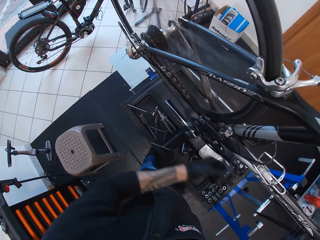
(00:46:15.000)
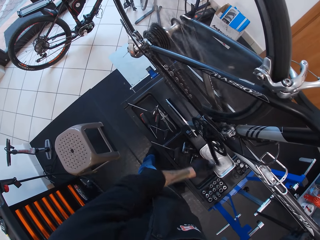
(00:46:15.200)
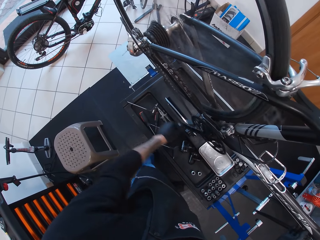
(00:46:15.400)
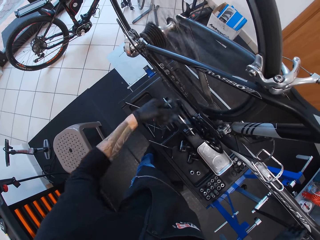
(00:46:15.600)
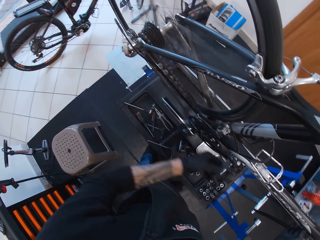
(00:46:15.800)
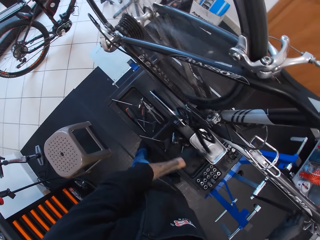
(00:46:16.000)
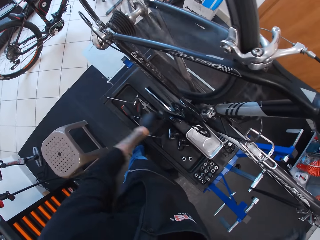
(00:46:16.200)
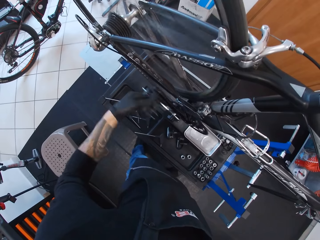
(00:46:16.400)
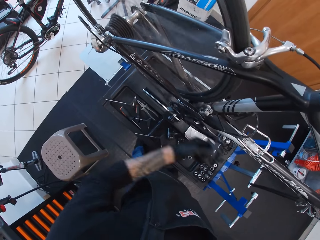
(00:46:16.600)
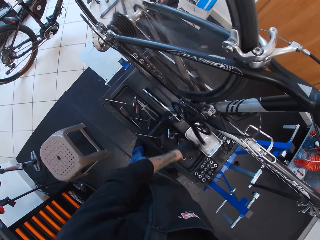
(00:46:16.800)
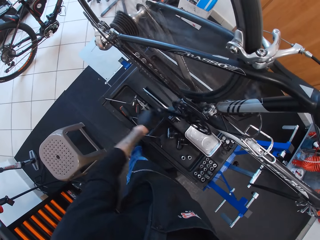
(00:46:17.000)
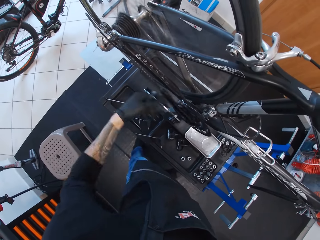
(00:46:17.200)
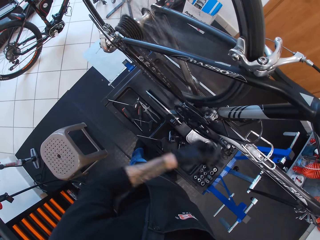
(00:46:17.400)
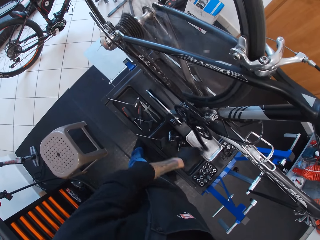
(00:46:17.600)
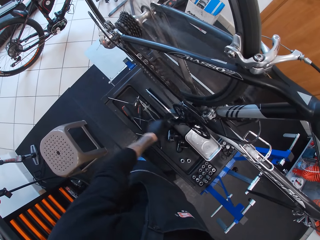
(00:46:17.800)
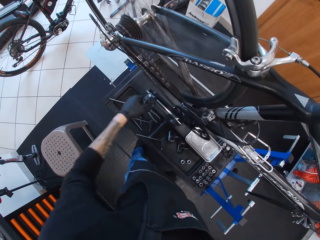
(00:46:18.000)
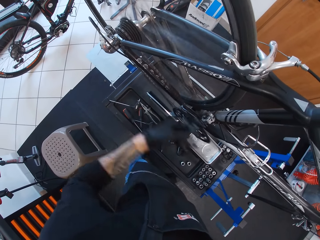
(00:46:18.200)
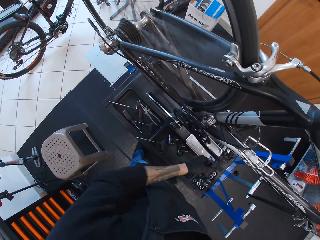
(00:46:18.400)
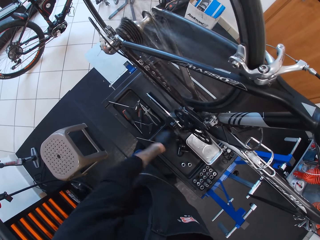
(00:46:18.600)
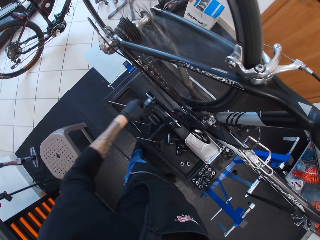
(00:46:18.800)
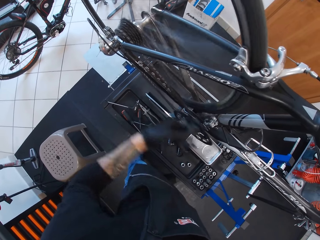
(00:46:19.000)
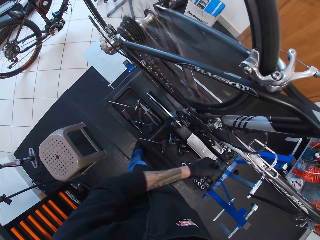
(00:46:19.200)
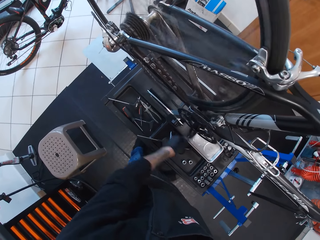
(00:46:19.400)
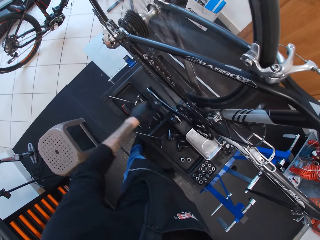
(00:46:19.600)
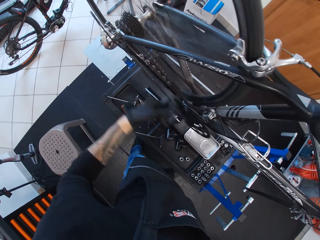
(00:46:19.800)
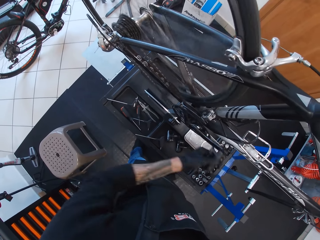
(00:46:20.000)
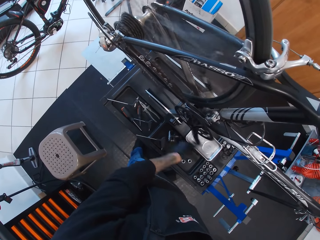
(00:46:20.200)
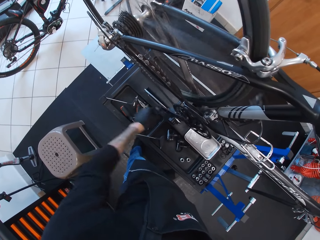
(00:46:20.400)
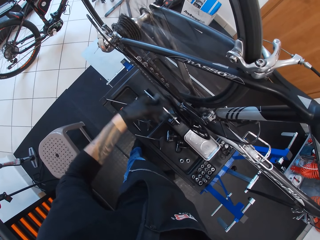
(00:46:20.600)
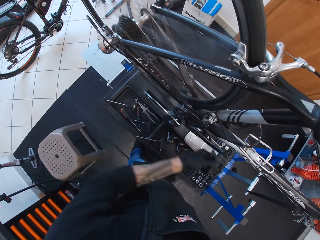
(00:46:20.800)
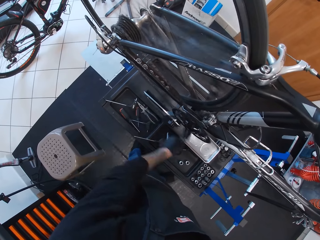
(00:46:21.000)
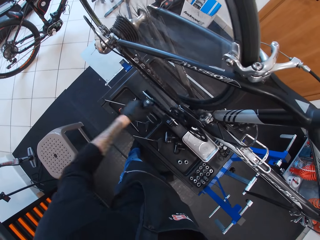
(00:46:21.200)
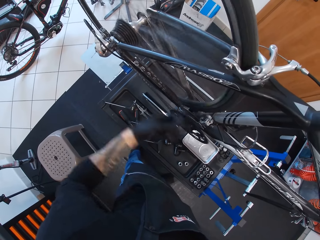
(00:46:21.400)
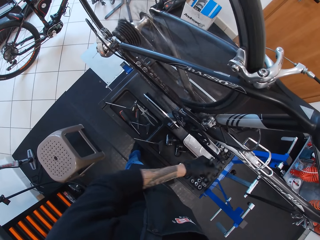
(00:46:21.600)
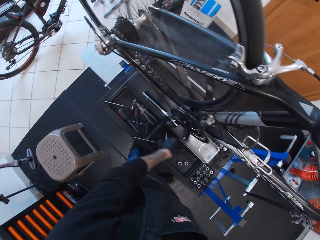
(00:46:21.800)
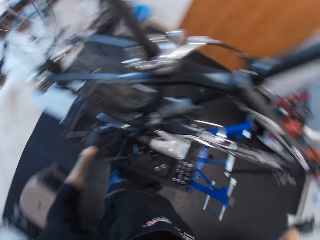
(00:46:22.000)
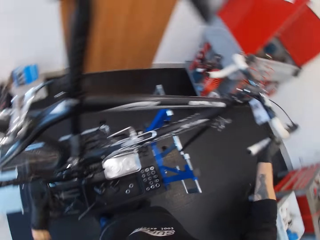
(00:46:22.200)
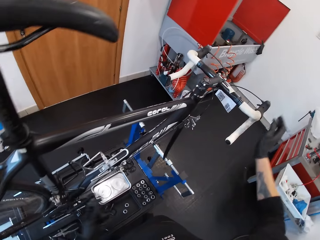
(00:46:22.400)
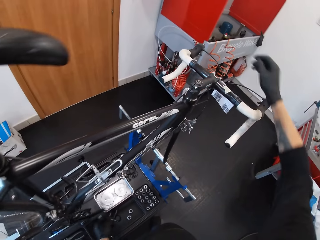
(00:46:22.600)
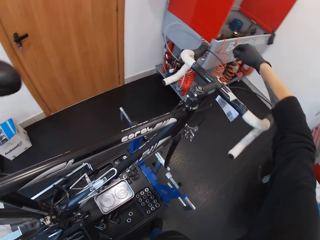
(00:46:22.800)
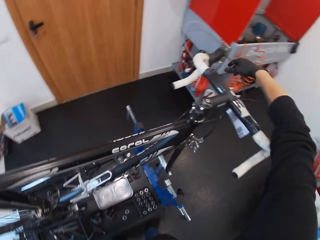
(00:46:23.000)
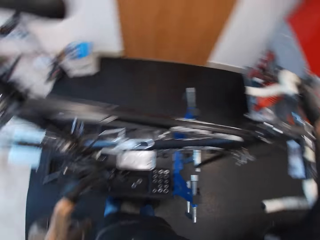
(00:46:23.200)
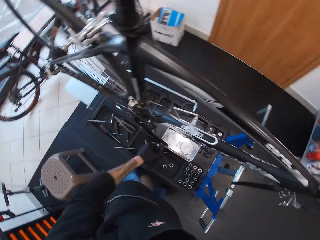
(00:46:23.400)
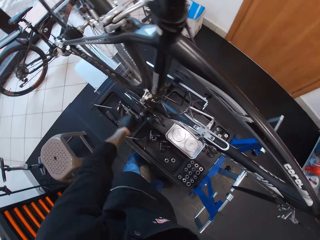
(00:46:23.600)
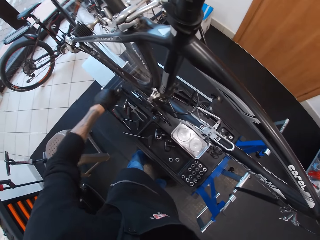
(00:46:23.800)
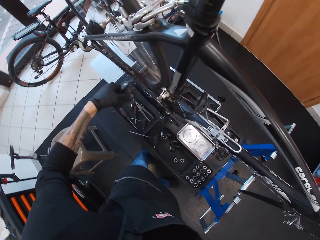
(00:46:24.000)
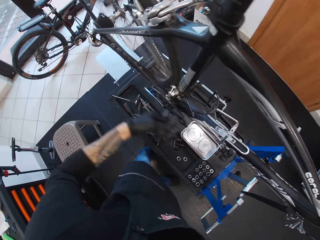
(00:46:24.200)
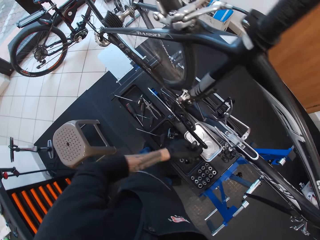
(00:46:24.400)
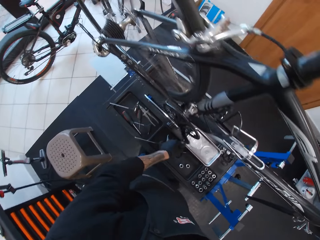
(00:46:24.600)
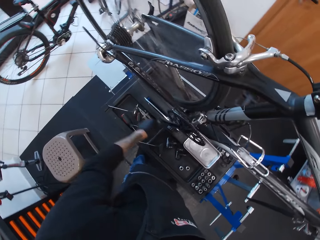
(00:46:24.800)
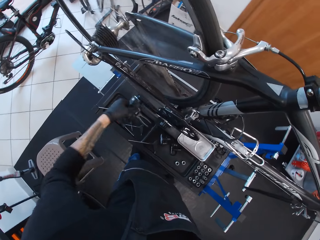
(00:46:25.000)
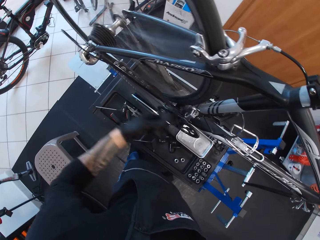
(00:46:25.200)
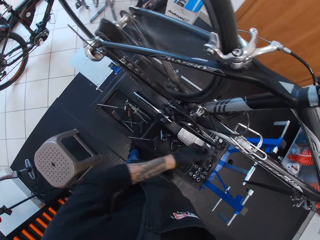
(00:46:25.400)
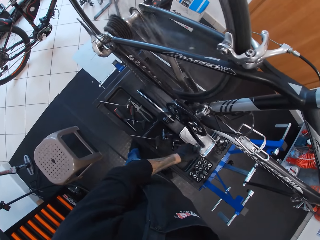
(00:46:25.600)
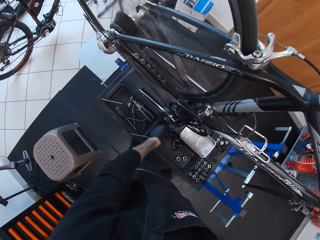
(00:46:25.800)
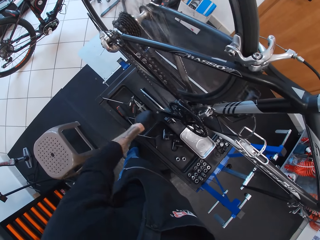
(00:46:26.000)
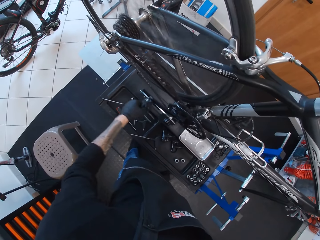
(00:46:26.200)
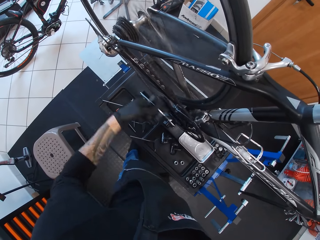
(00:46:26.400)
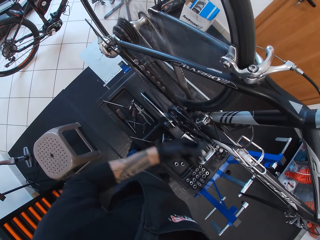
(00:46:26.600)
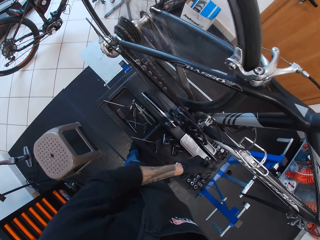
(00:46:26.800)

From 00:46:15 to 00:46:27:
The camera wearer touches the front of the bicycle. They adjust the gear controller and turn the bicycle pedal.

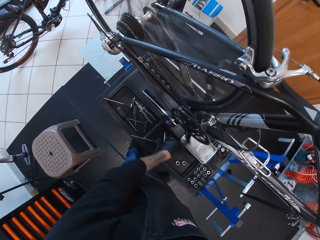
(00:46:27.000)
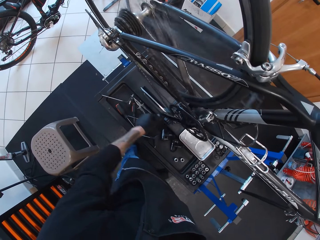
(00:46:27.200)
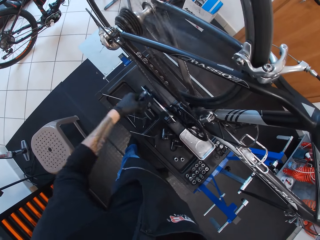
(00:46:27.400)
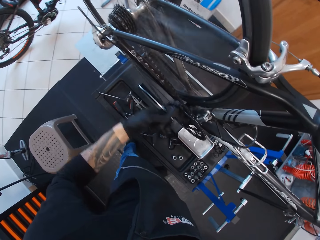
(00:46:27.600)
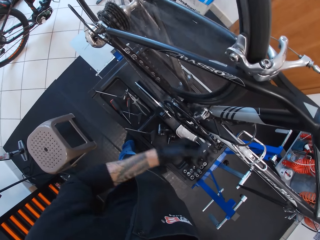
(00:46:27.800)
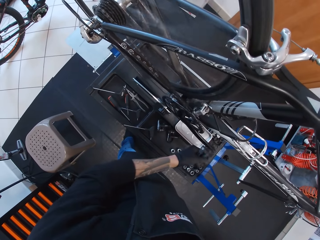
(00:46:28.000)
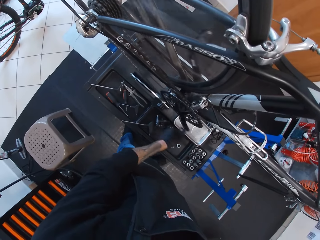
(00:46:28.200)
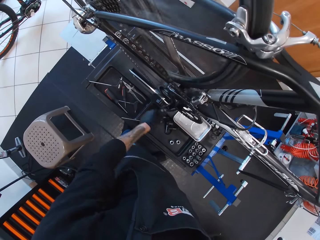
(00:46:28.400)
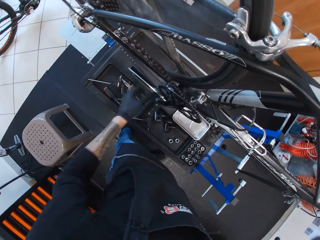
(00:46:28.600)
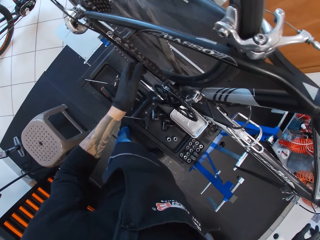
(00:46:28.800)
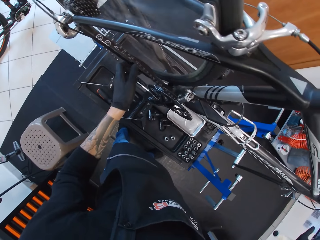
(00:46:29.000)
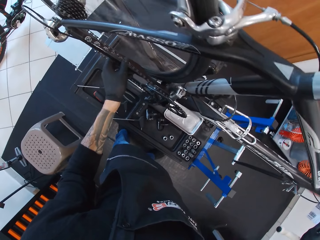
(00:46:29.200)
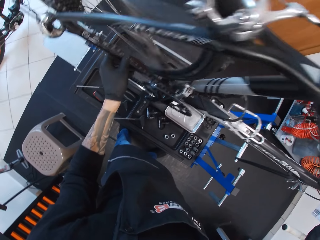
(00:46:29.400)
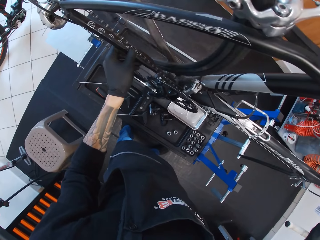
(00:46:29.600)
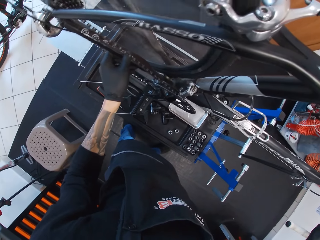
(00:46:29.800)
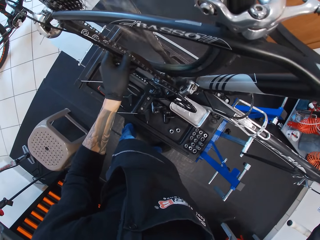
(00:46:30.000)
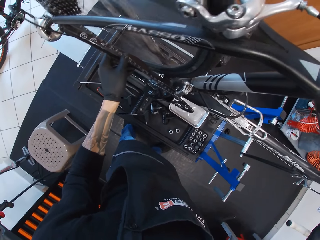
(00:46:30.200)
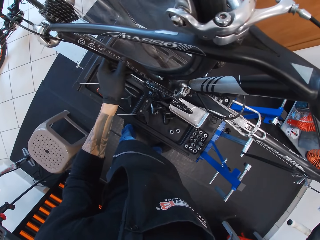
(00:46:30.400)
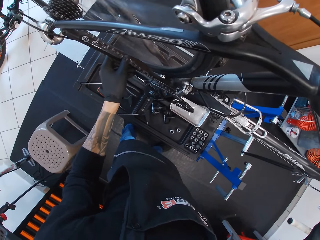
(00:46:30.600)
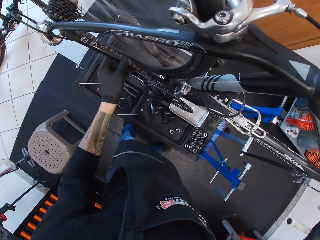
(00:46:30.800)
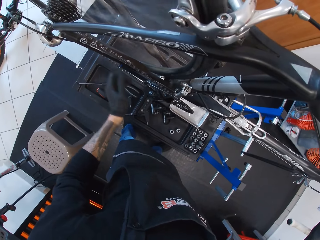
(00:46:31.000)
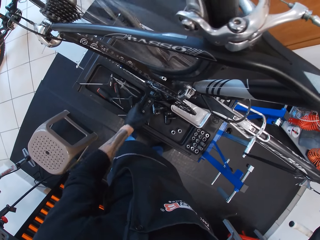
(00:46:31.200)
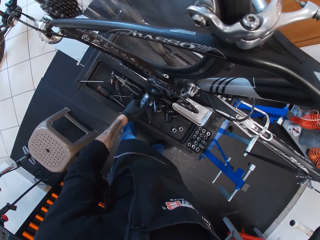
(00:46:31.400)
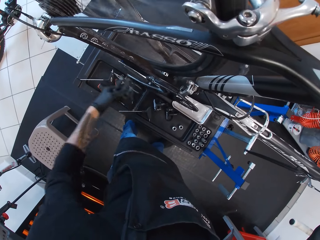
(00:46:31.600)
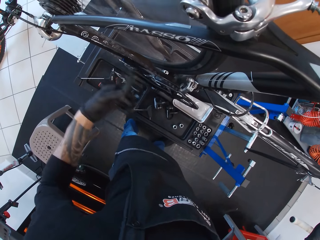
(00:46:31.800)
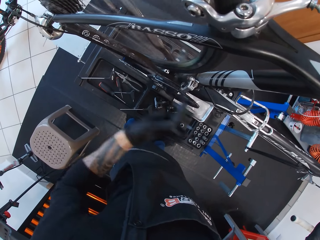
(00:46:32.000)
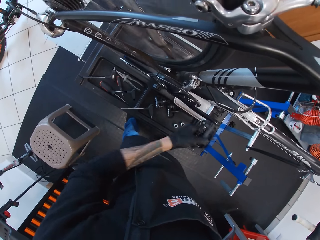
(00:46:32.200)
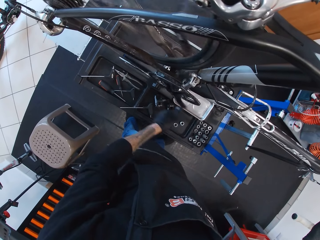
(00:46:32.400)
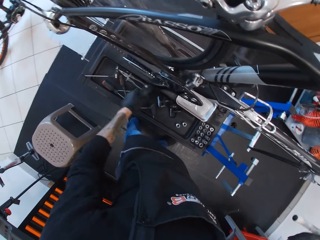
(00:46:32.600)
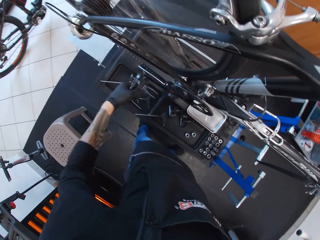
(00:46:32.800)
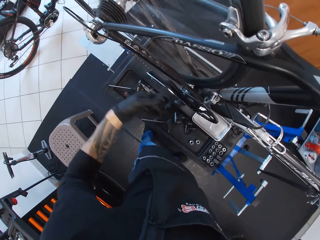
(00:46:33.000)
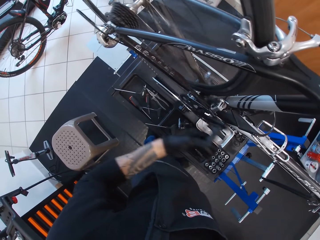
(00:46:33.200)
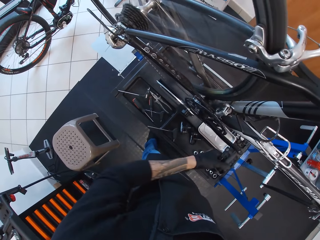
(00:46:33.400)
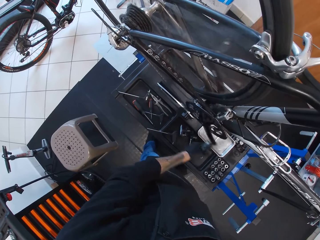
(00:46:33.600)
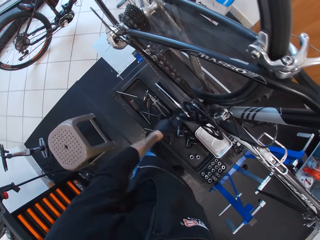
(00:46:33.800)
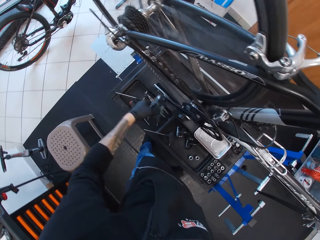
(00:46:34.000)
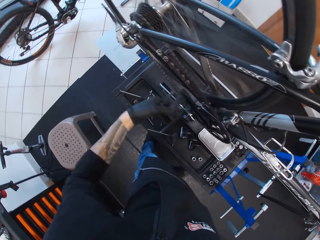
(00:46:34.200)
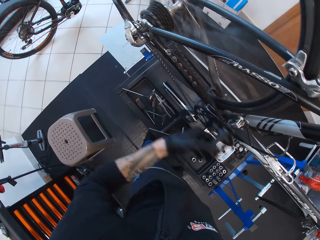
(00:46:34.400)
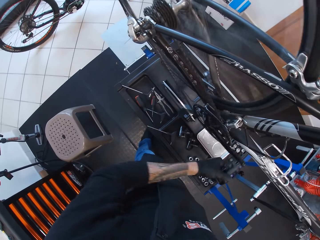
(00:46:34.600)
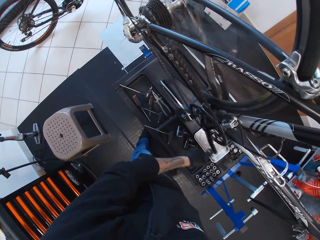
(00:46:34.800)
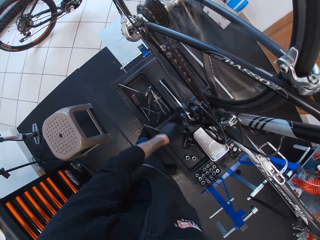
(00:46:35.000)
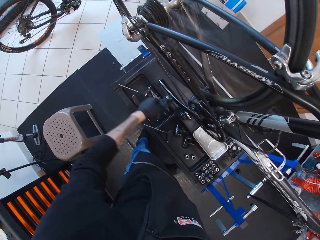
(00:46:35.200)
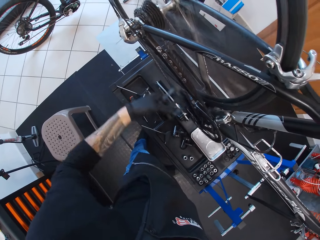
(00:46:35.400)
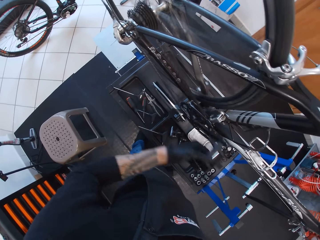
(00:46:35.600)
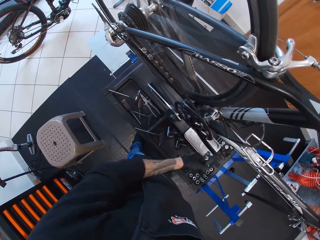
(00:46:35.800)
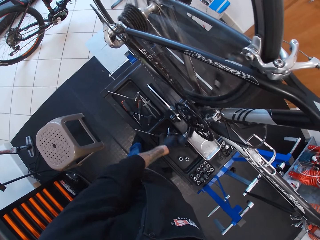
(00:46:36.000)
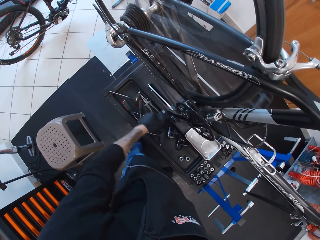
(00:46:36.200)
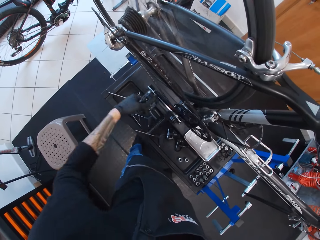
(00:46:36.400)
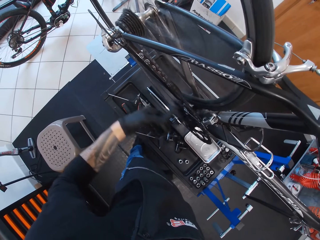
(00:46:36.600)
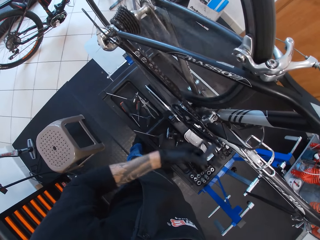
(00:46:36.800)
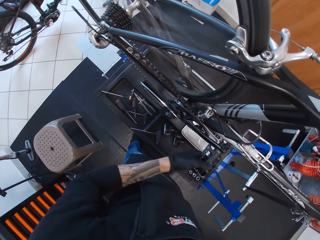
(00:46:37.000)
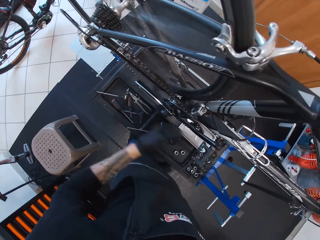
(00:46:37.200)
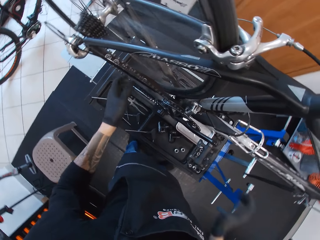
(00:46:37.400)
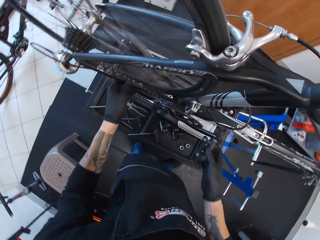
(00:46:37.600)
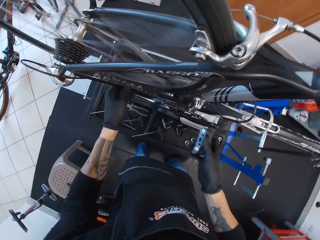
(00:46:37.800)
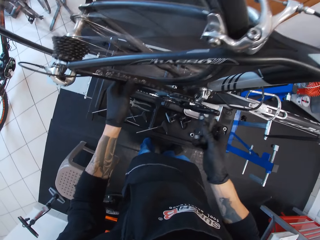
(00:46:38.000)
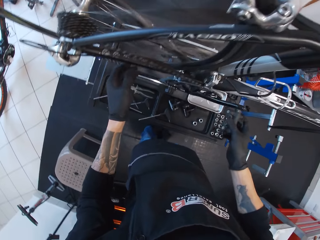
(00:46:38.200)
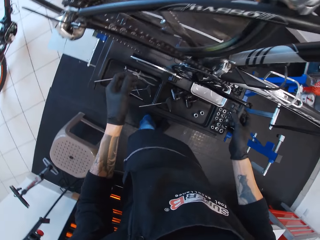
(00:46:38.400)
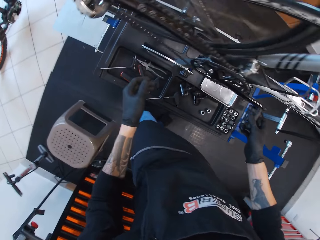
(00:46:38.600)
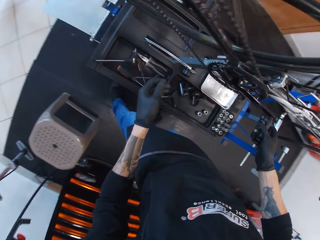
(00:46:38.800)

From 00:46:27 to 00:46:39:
The camera wearer touches the chainstay. They adjust the bicycle into position and rotate the bicycle pedal forward. They touch the chainstay, hold the bicycle with both hands and move the bicycle pedal backwards a little.
